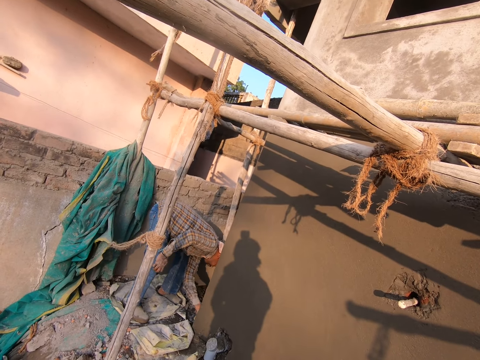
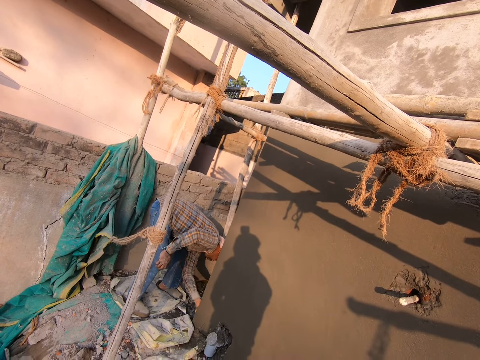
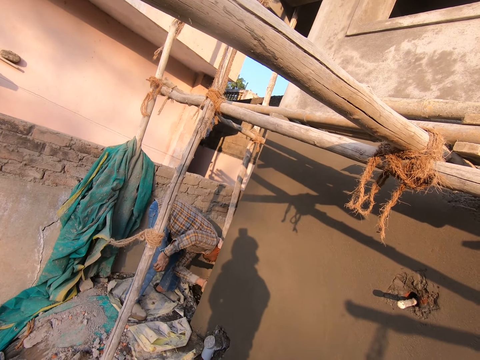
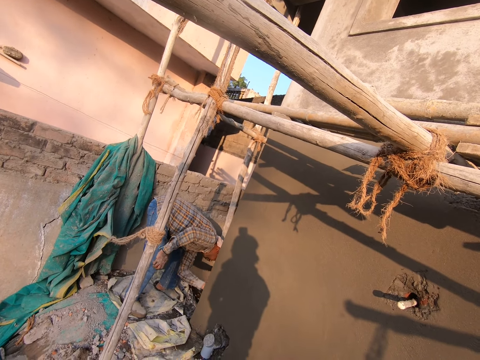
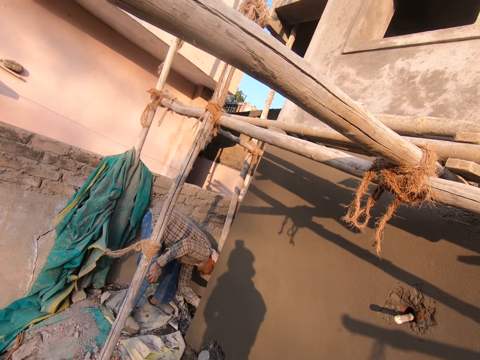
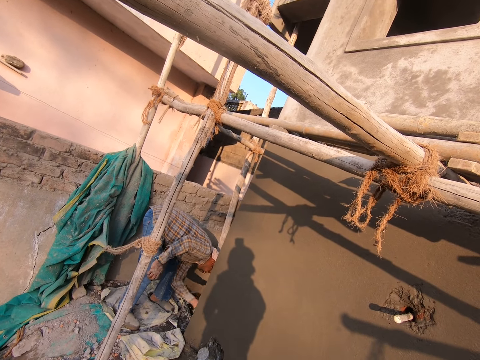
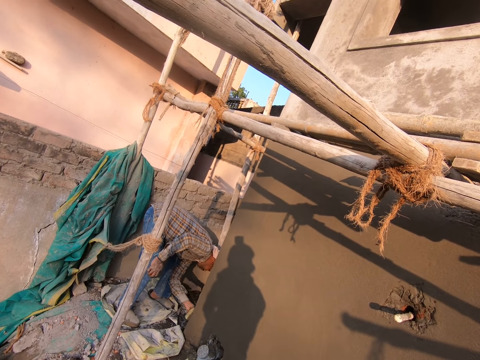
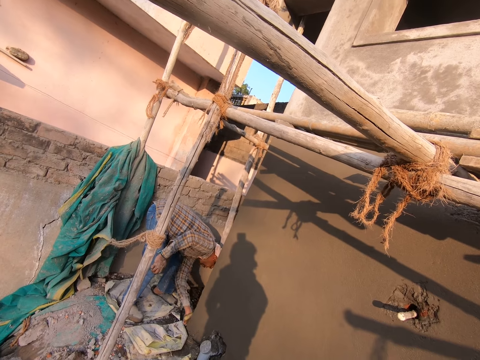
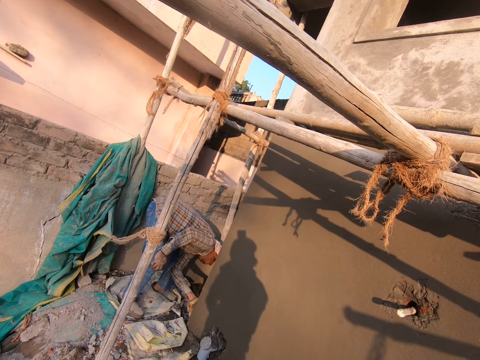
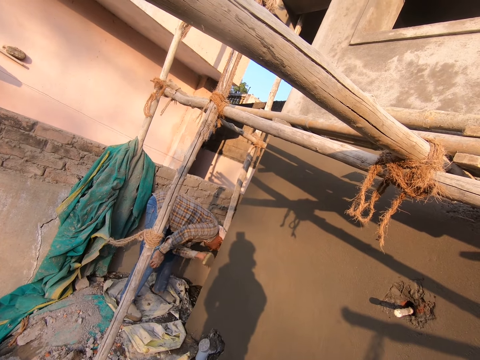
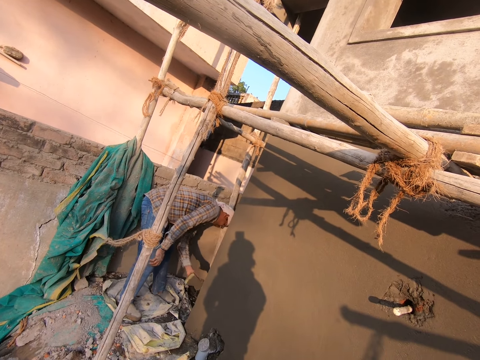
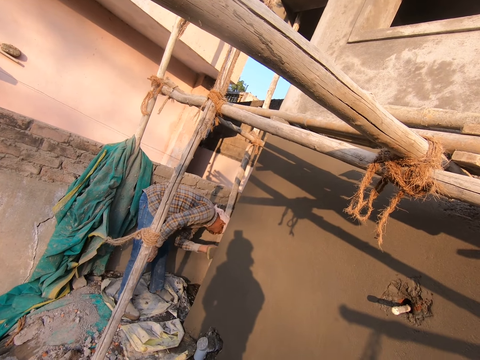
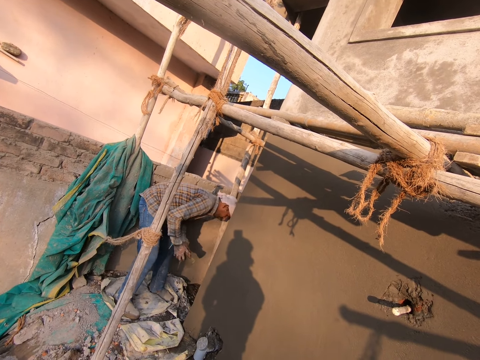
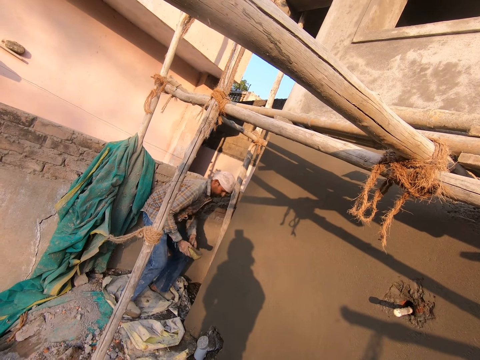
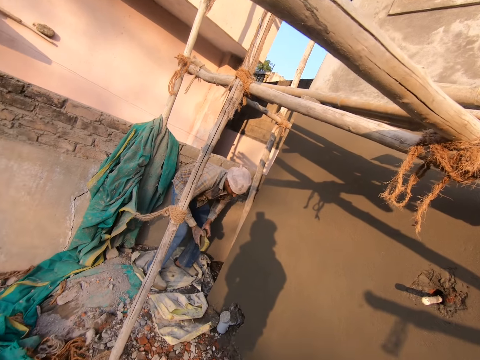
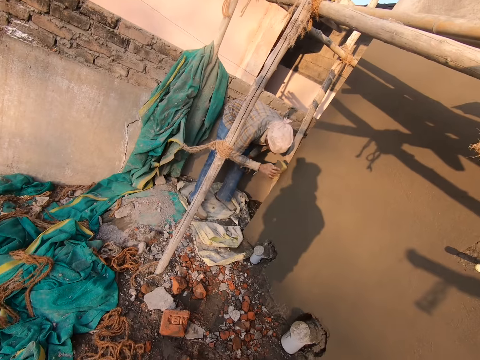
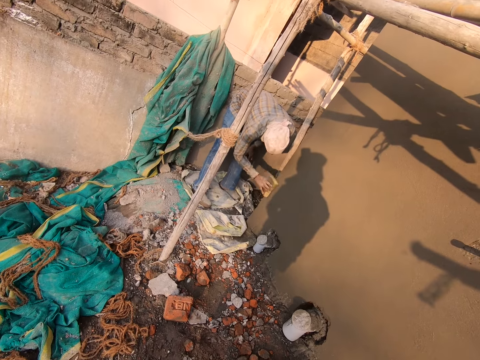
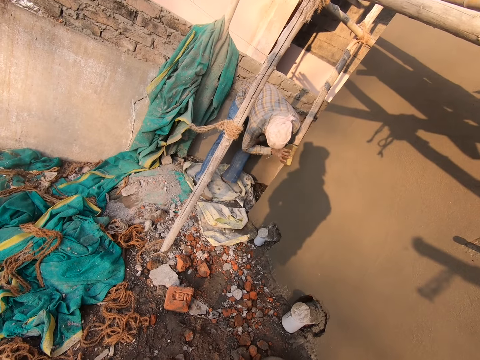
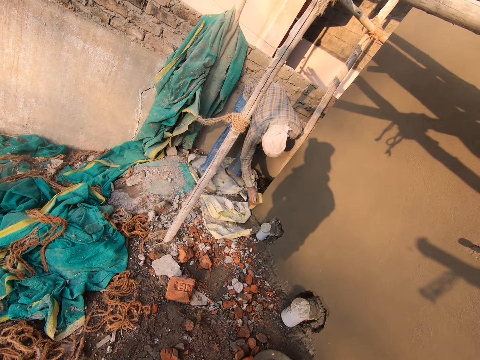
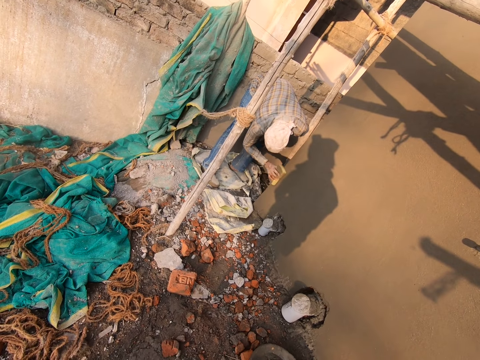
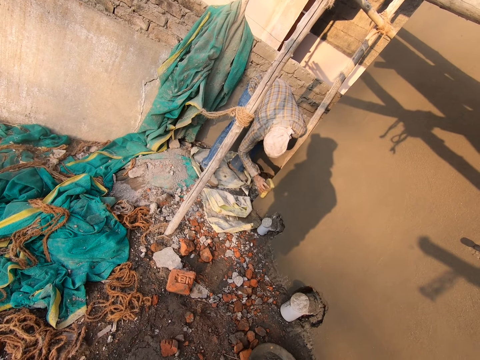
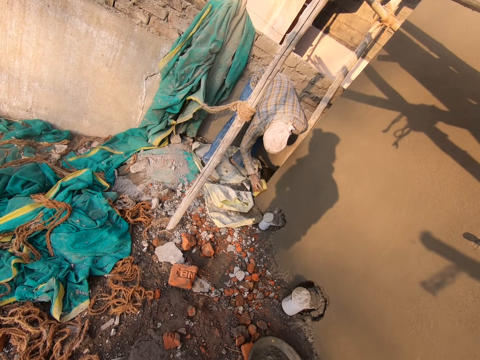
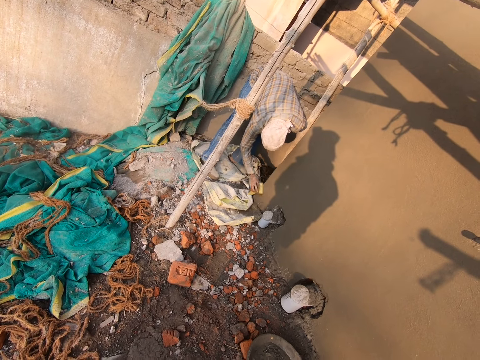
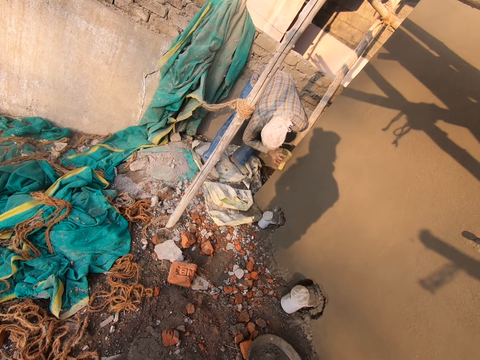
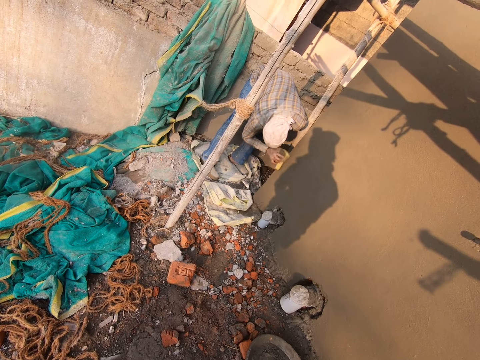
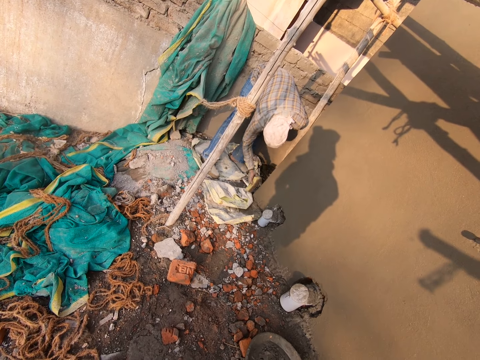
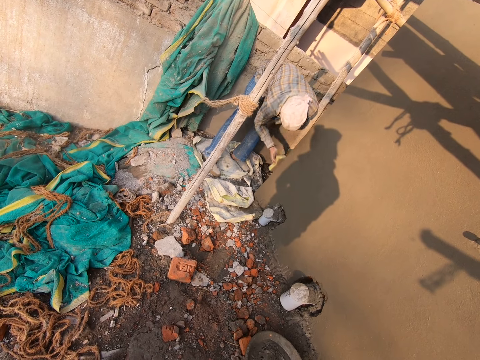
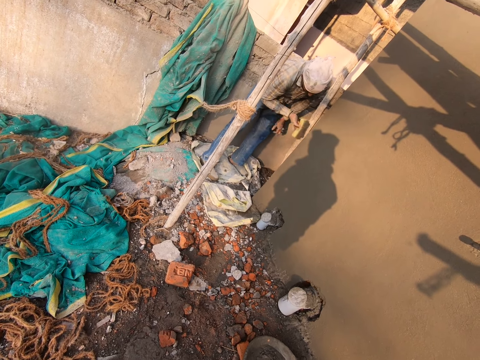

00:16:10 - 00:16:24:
The man passes the foam to his right hand with his left hand and smoothens the wall with the foam in his right hand.

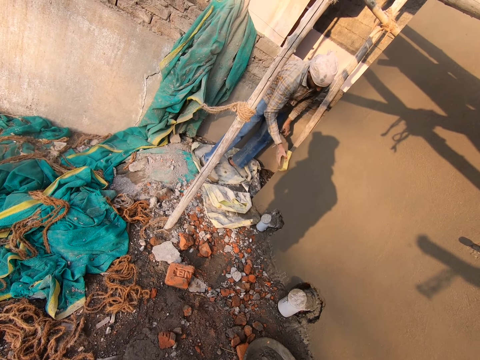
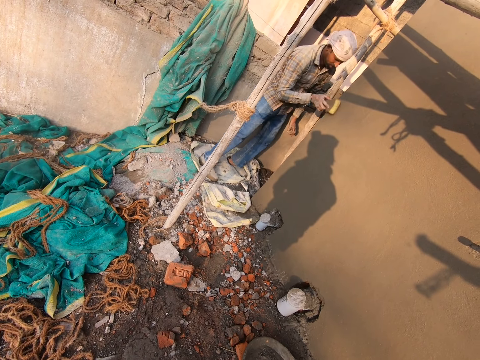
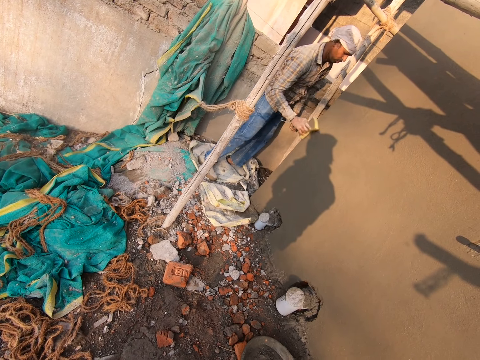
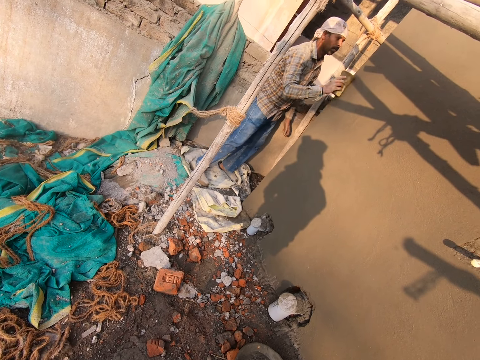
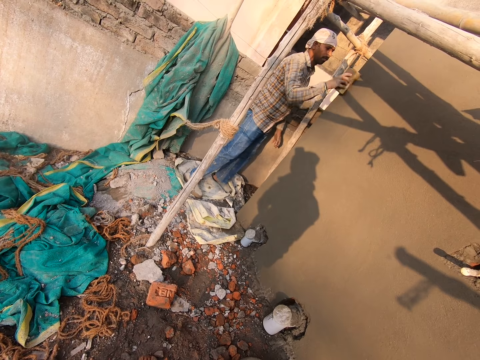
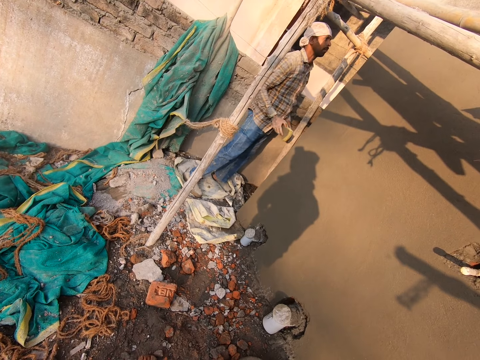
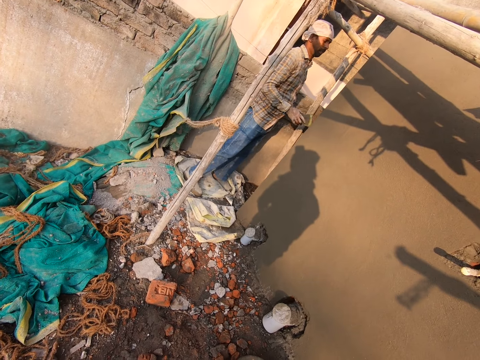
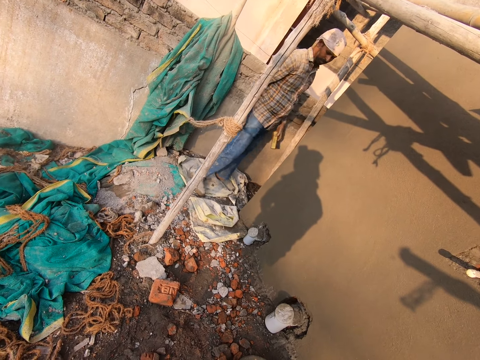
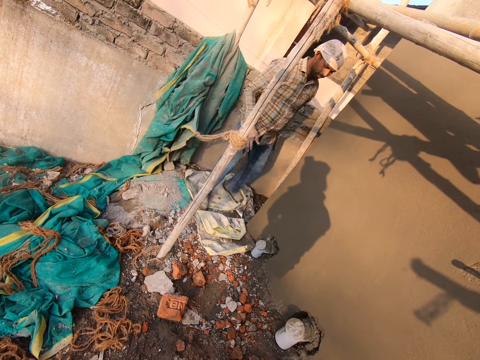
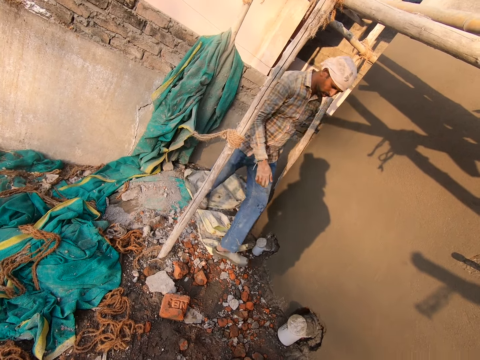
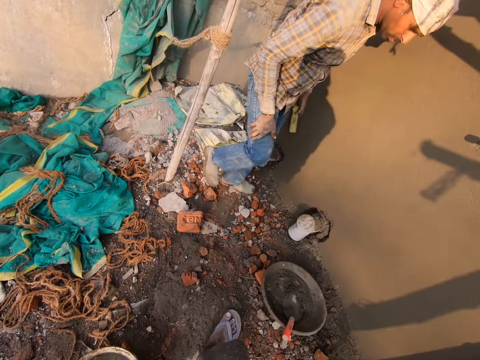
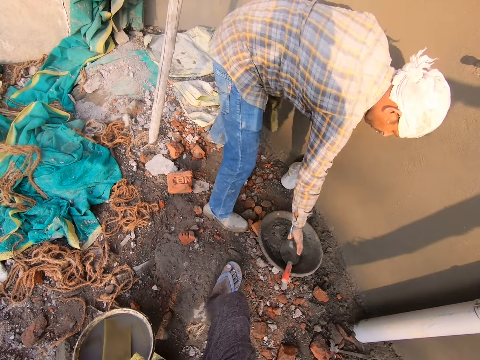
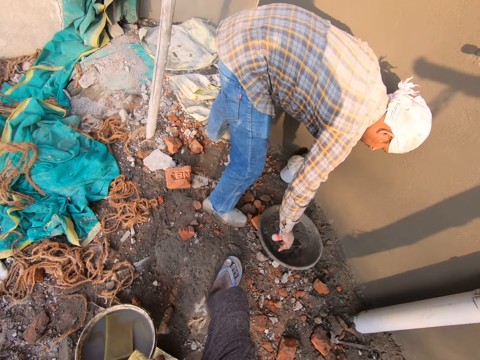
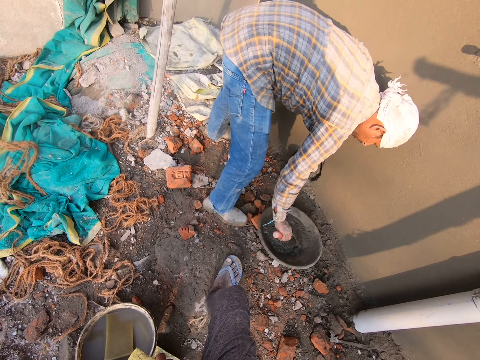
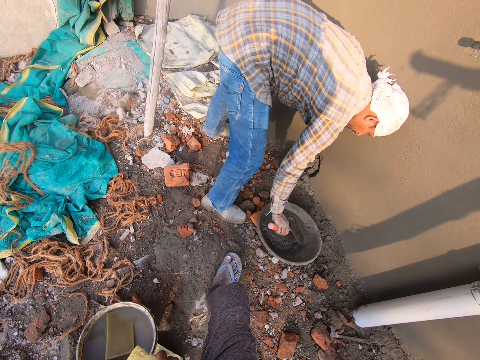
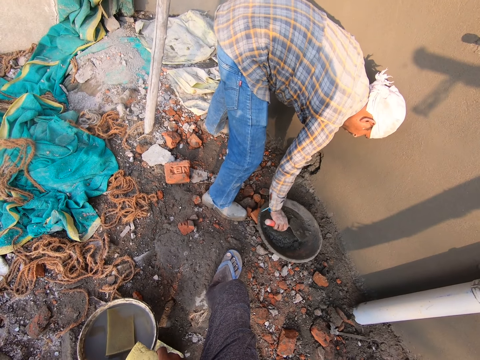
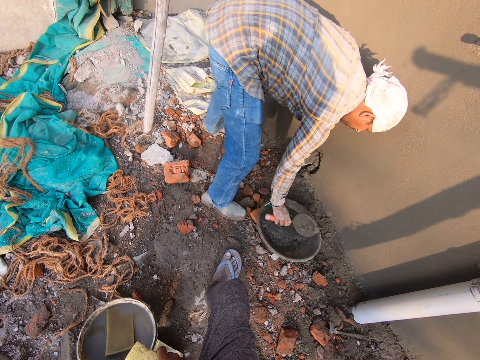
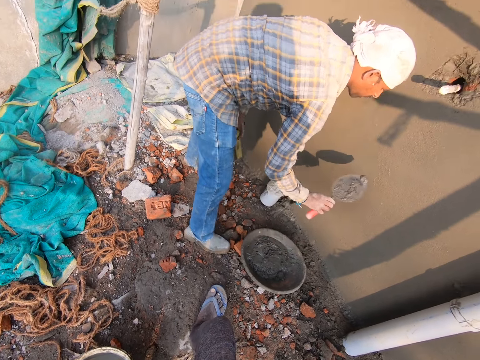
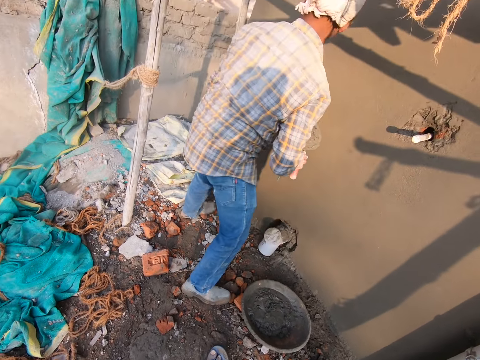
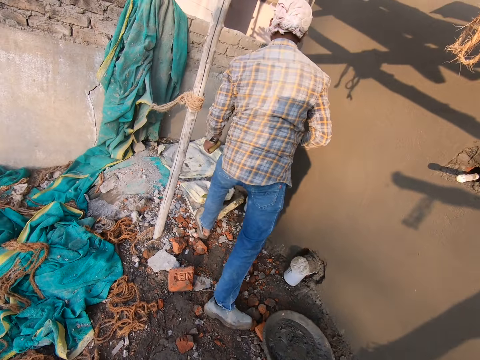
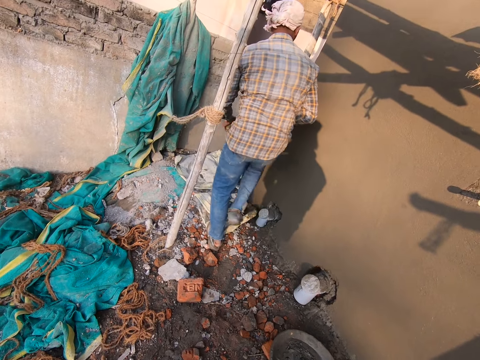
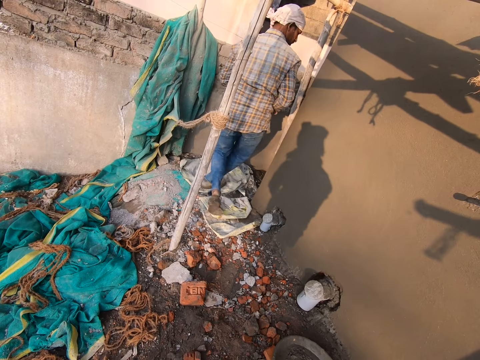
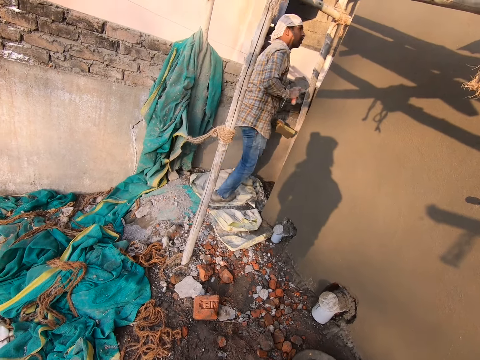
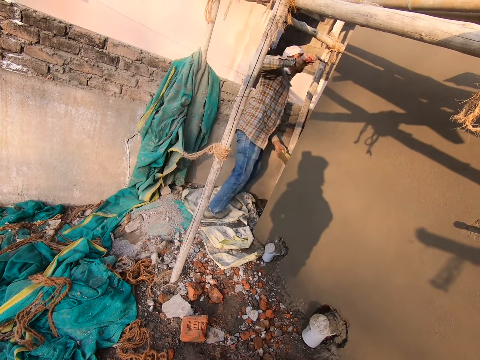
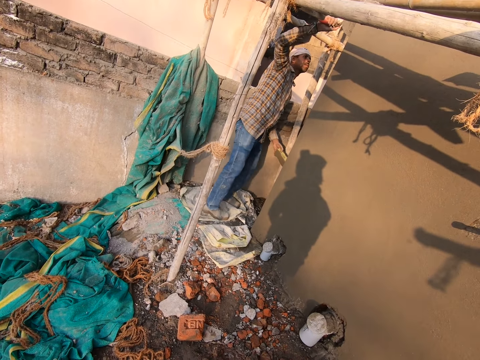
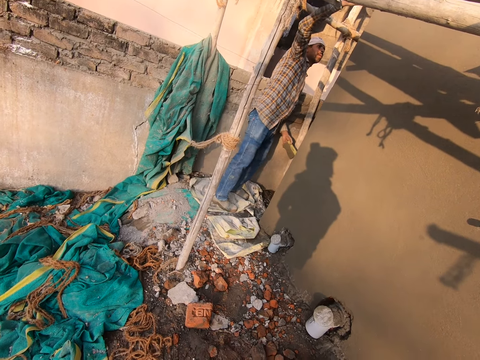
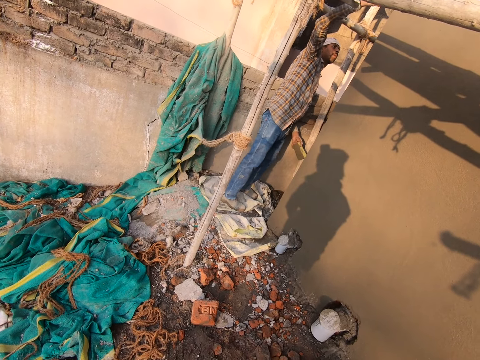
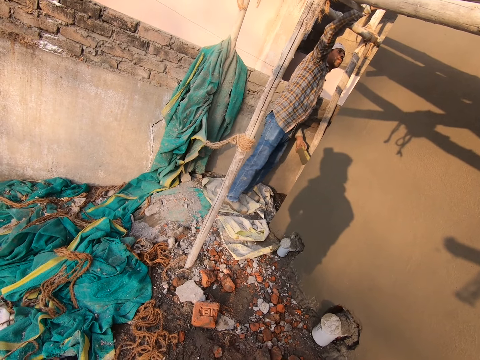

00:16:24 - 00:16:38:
A man passes the foam to his left hand with his right hand. The man moves to the pan of mortar on the ground. The man picks up a trowel from the pan on the ground with his right hand. The man takes mortar from the pan with the brick trowel in his right hand. The man moves away from the pan with the trowel in his right hand. The man pastes the mortar in the trowel on the wall with his right hand.
